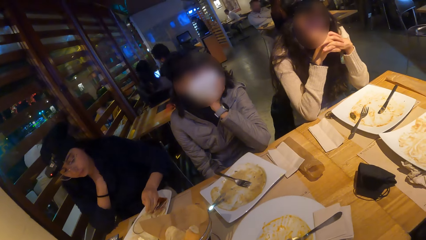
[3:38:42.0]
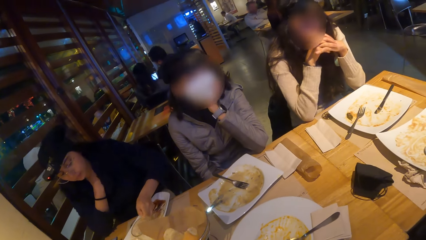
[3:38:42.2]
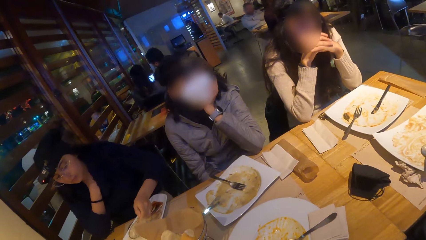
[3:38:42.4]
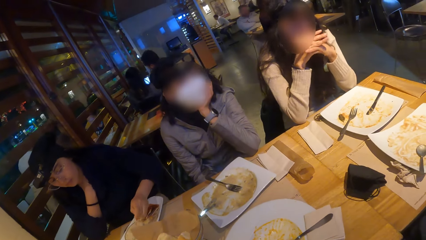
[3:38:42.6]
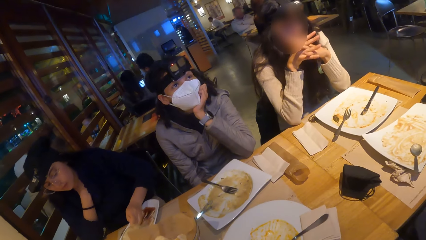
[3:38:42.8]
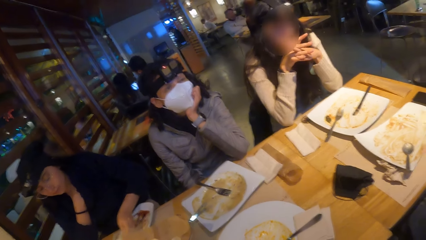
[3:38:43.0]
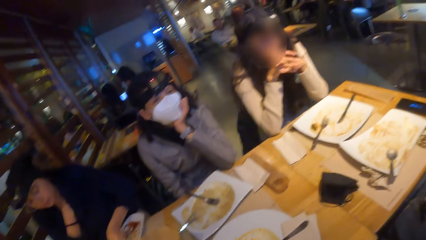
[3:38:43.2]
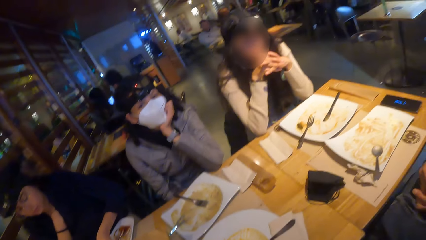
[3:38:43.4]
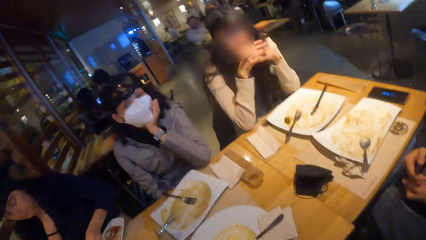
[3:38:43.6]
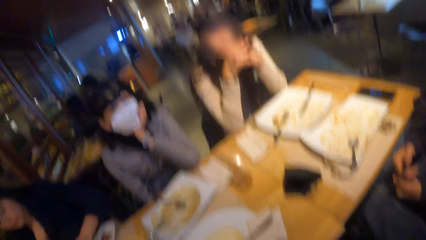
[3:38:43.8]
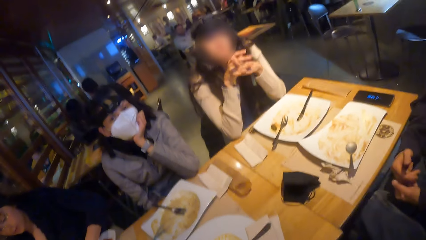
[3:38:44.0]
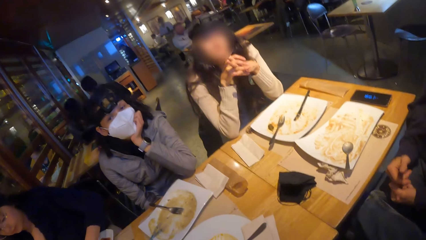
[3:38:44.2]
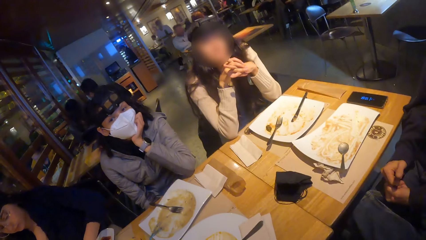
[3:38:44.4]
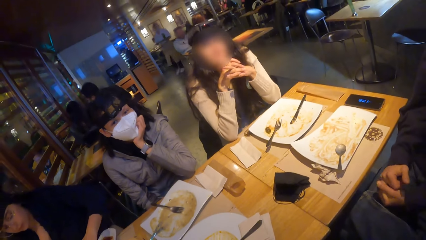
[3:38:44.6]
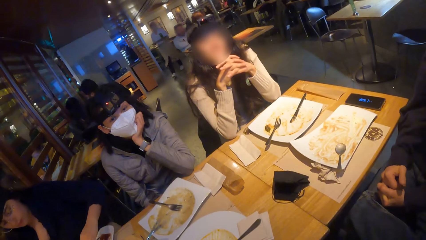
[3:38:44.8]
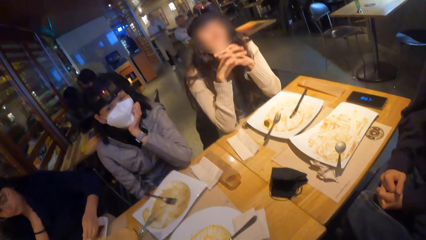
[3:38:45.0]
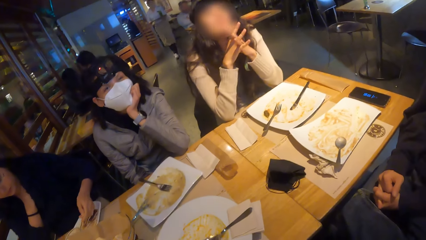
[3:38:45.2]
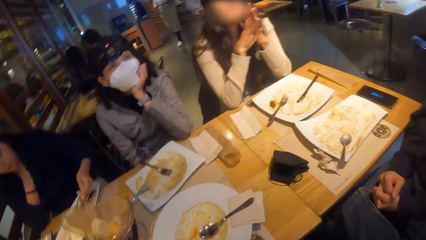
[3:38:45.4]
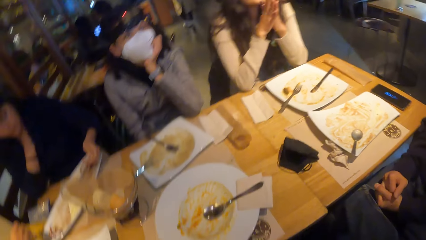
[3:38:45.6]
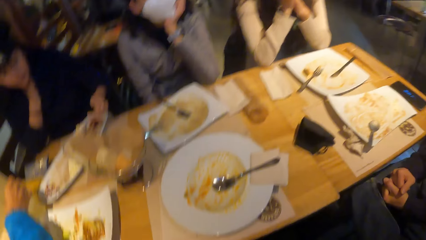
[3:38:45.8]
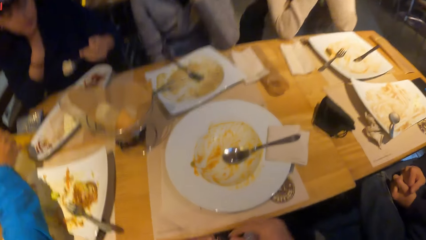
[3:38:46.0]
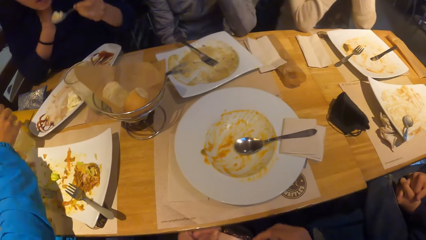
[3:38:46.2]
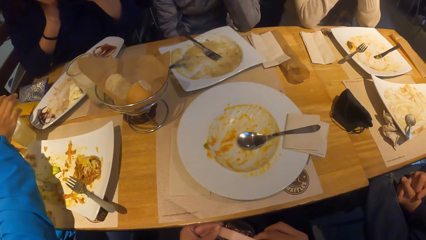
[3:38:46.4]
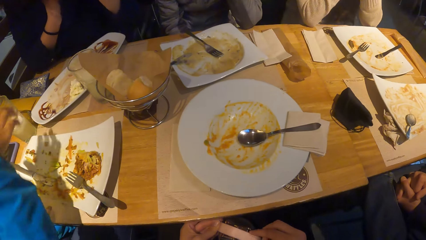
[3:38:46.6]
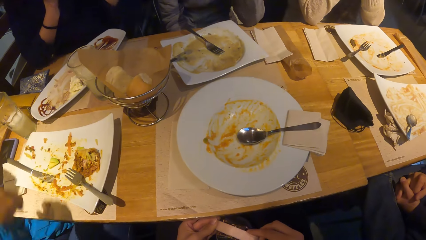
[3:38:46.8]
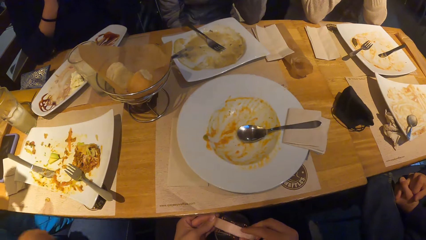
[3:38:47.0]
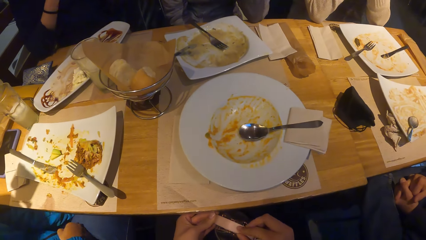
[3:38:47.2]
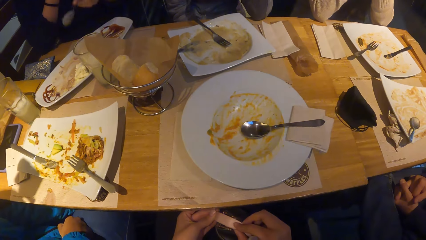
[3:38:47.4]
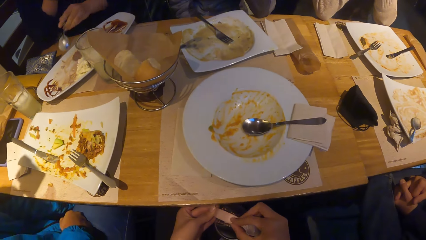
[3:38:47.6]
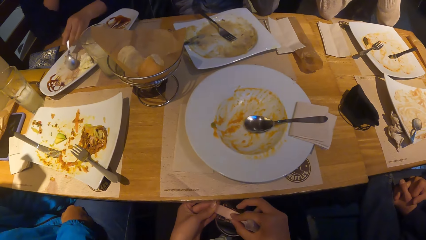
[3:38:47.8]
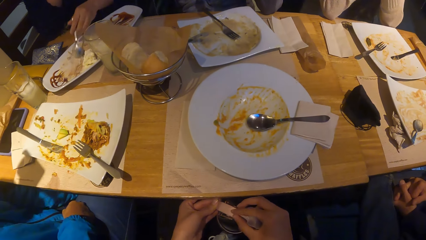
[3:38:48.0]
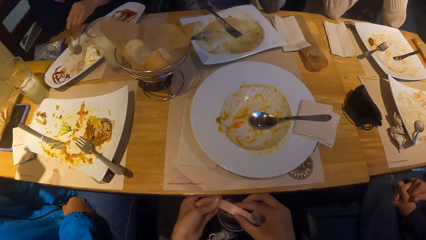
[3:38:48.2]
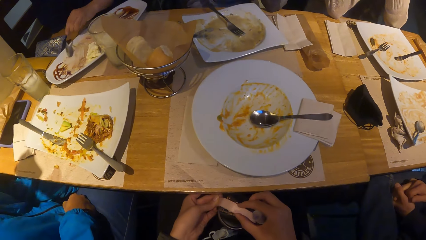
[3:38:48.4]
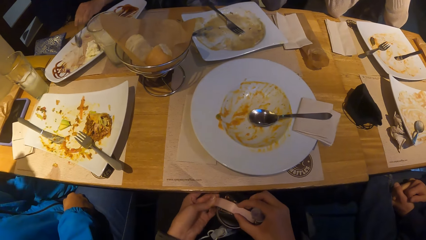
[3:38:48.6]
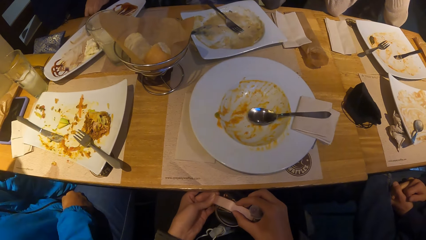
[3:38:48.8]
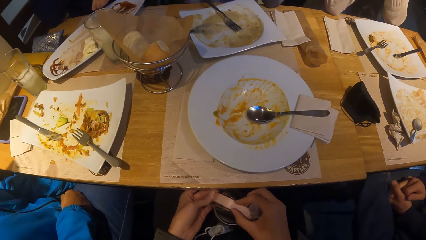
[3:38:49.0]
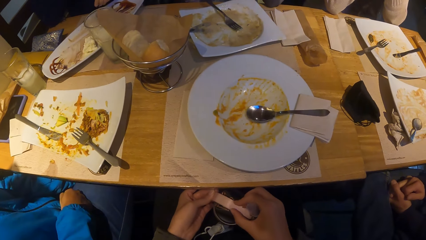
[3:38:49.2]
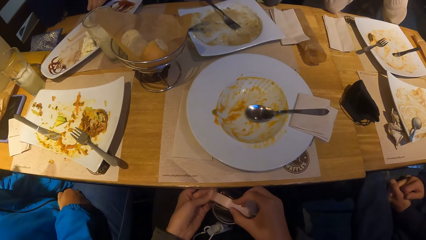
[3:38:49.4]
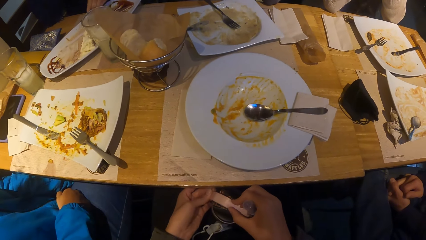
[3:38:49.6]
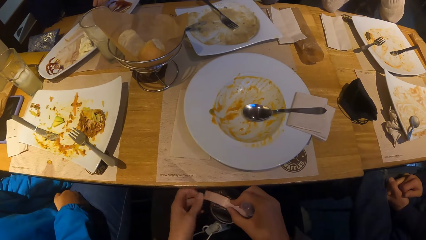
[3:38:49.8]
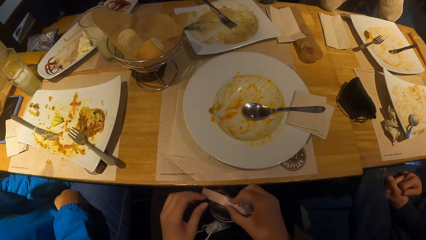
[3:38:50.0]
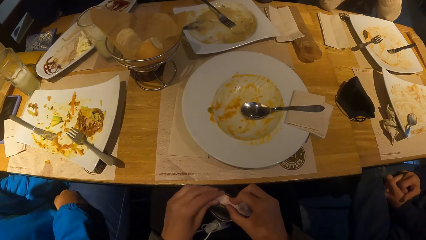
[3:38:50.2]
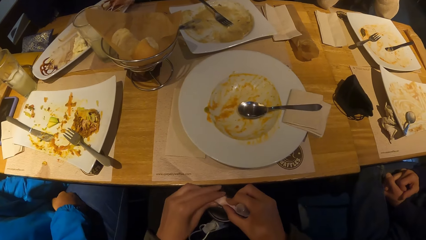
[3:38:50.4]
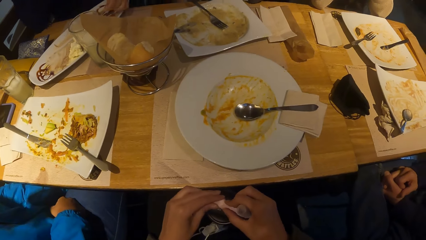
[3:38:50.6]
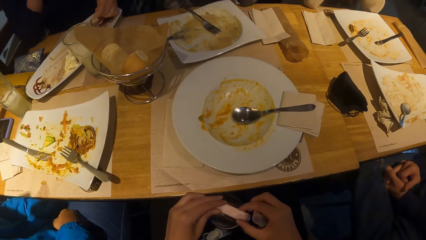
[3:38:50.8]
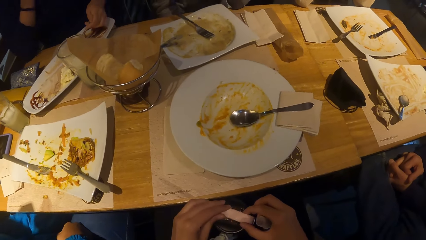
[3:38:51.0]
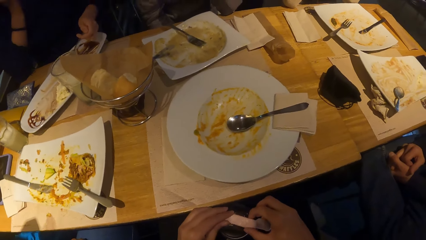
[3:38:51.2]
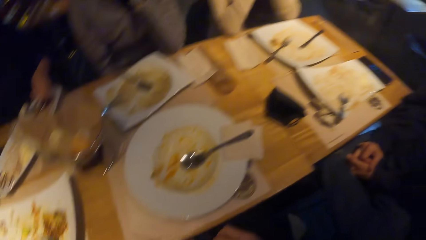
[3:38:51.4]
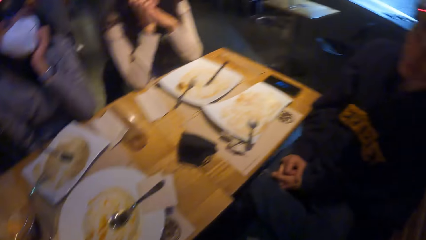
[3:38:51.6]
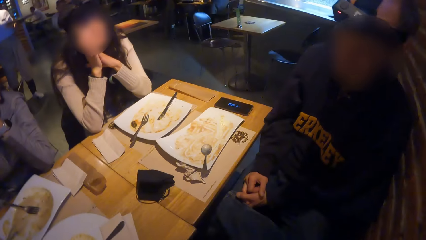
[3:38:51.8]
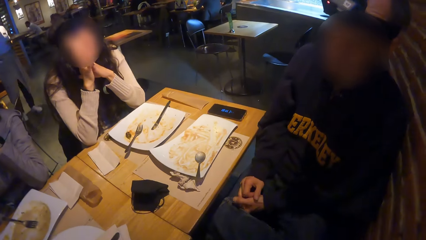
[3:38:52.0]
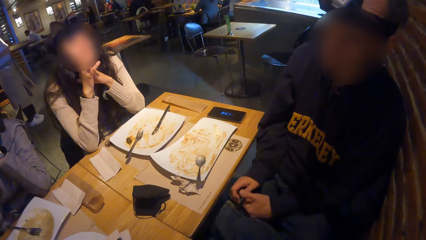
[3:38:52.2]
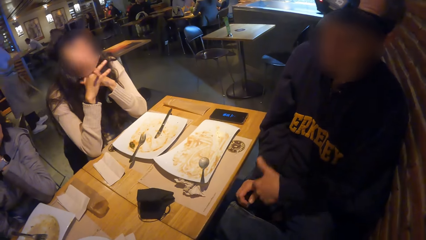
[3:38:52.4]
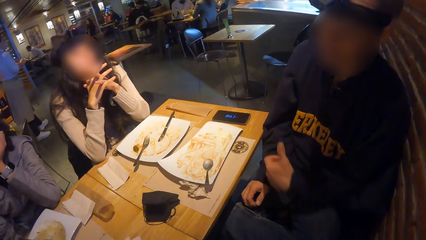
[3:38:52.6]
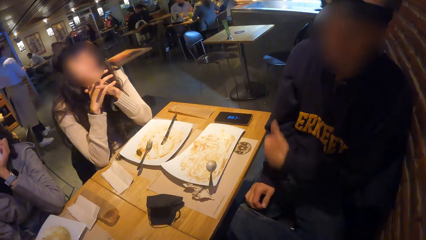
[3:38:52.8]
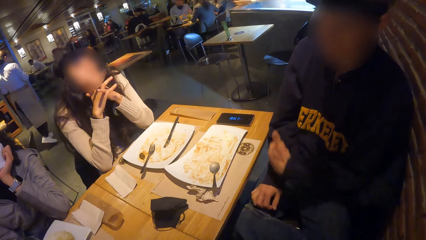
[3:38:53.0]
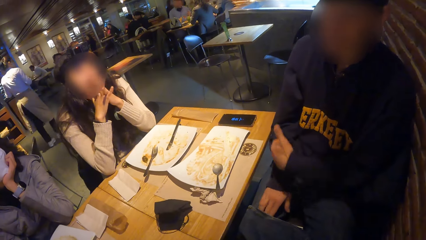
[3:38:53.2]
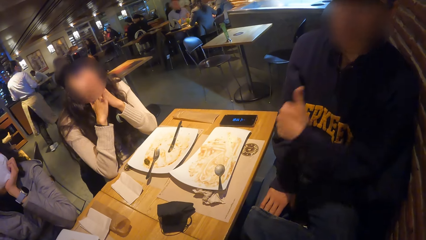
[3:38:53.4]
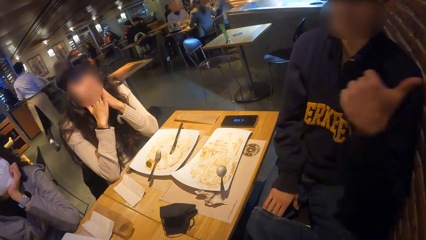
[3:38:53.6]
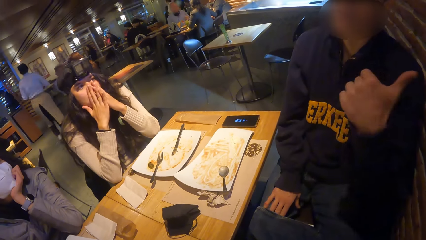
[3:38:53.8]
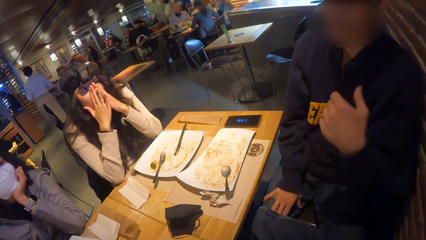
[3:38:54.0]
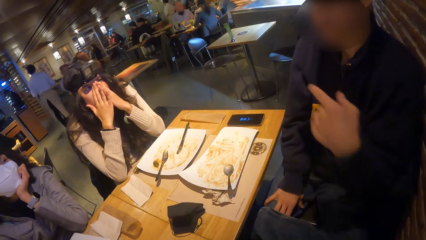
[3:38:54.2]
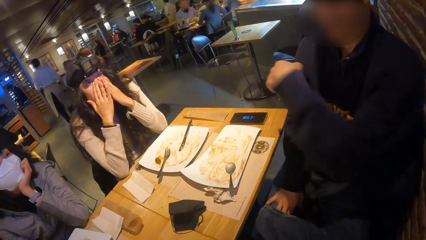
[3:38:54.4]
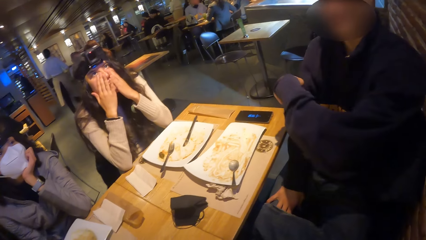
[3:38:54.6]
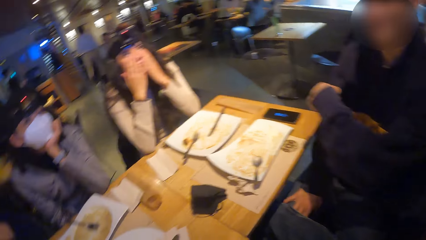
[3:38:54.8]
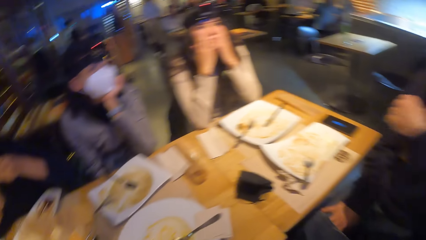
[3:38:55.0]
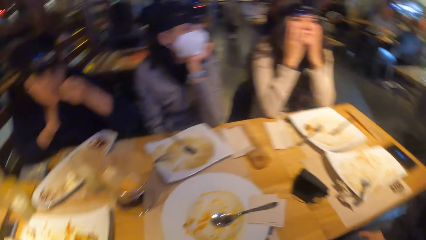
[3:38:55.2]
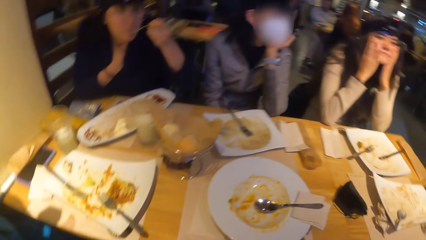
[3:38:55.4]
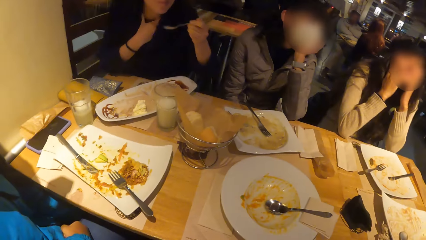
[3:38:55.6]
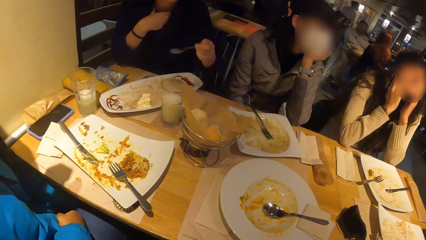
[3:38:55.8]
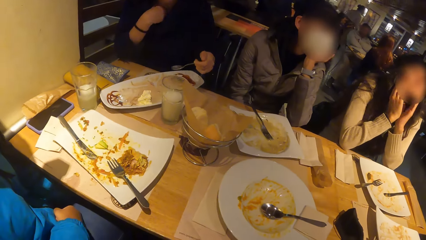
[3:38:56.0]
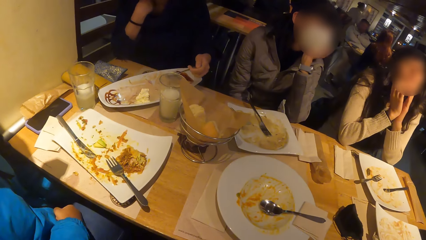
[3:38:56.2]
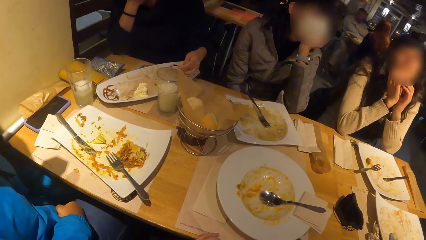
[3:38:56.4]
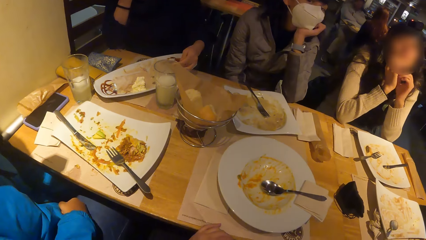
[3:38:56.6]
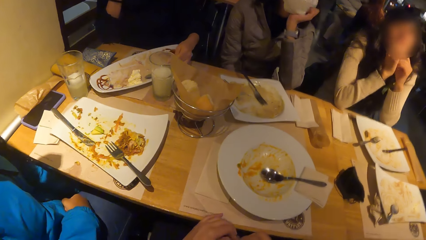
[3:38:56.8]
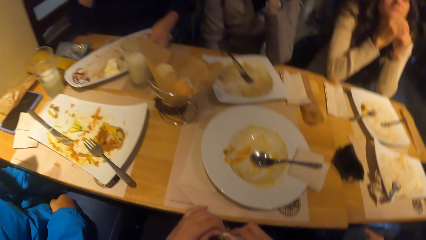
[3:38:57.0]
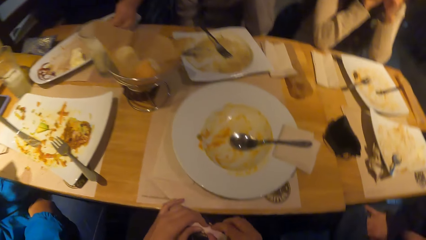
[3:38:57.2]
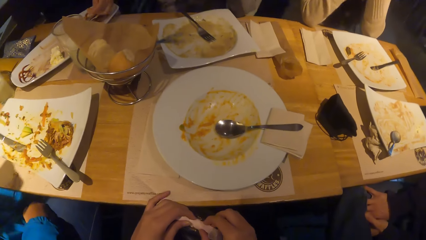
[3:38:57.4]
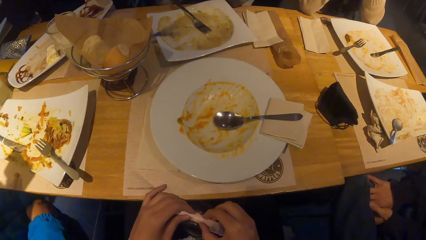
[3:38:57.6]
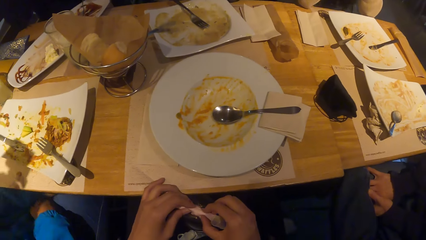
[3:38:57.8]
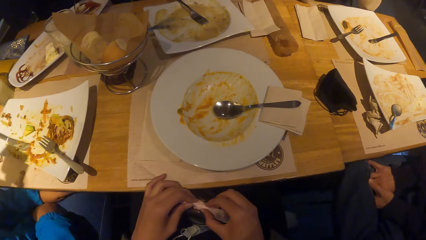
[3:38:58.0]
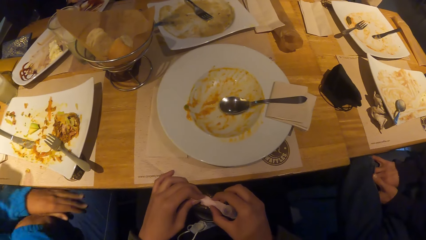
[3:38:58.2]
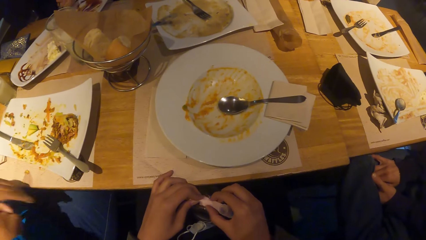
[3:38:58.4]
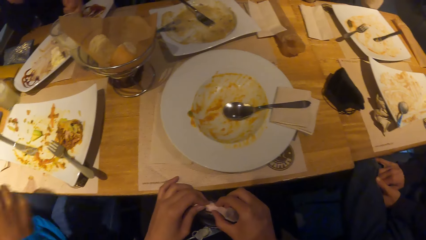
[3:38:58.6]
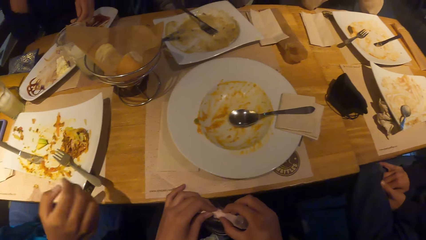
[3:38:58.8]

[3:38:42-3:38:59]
A woman takes the food with the spoon. Another woman places the cup on the table with her right hand. The camera wearer adjusts her water bottle with her hands. The first woman eats the food. The camera wearer touches the water bottle. A man converses. The first woman puts down the spoon.
